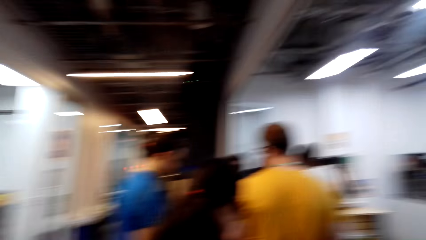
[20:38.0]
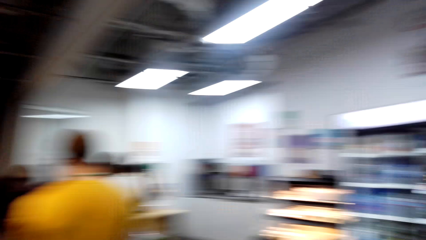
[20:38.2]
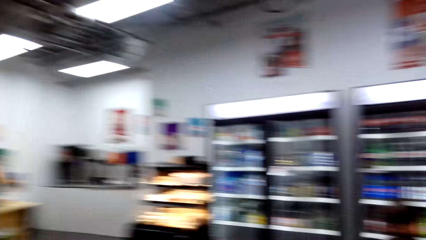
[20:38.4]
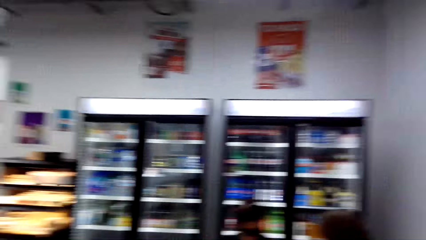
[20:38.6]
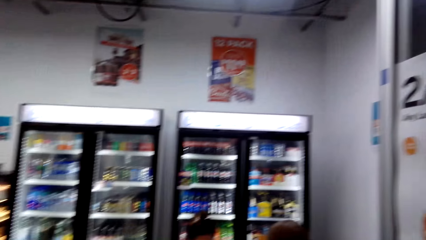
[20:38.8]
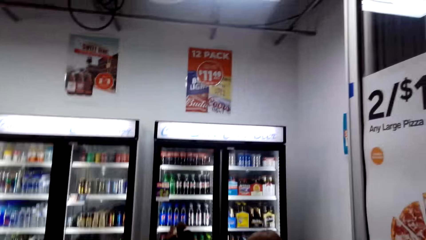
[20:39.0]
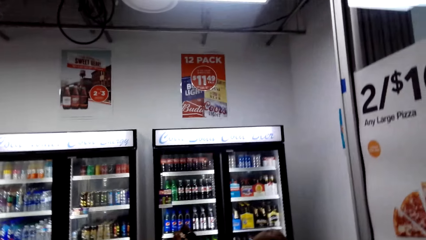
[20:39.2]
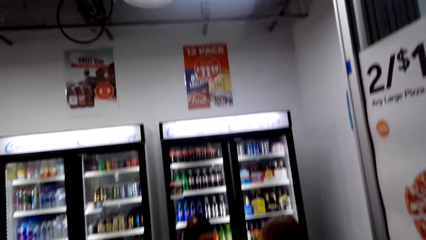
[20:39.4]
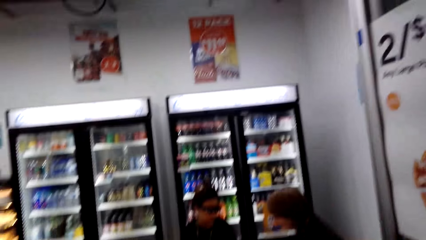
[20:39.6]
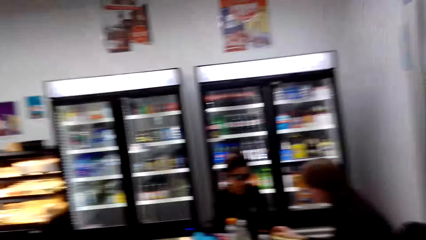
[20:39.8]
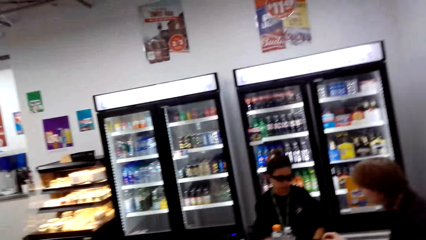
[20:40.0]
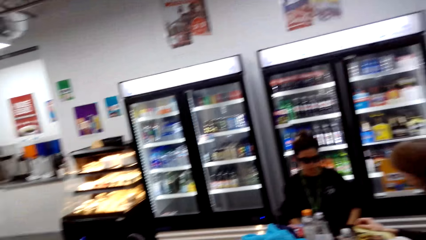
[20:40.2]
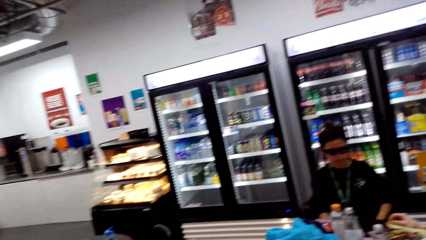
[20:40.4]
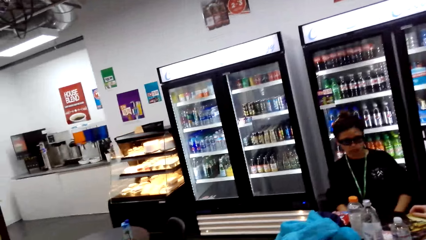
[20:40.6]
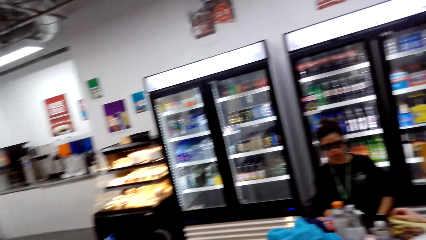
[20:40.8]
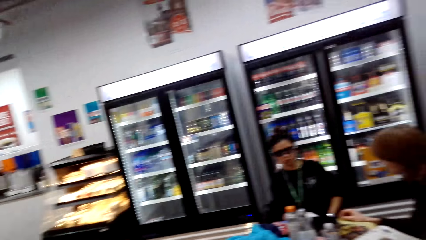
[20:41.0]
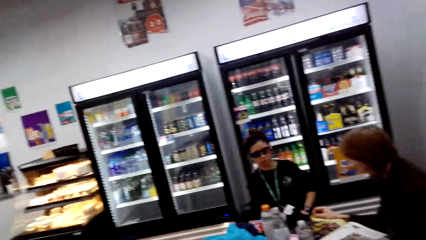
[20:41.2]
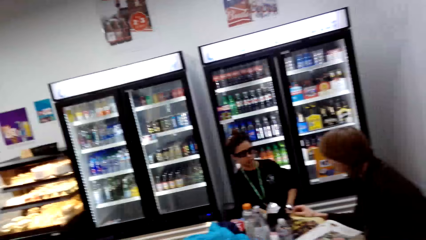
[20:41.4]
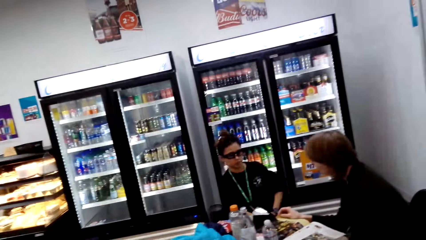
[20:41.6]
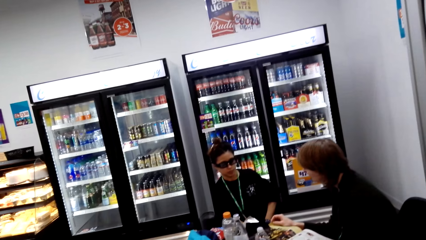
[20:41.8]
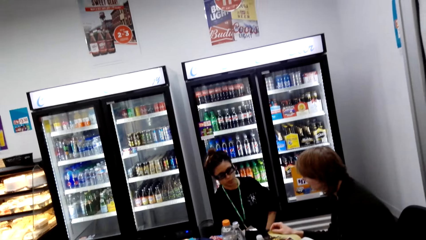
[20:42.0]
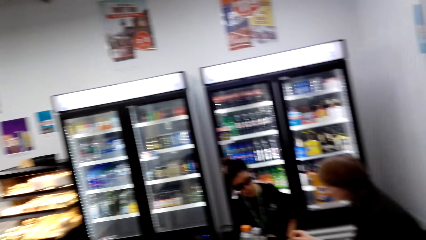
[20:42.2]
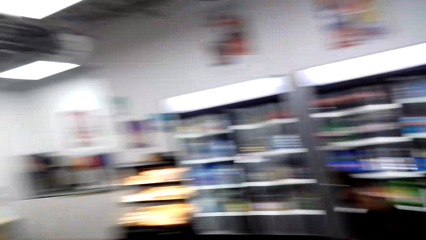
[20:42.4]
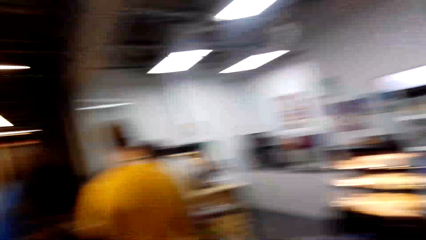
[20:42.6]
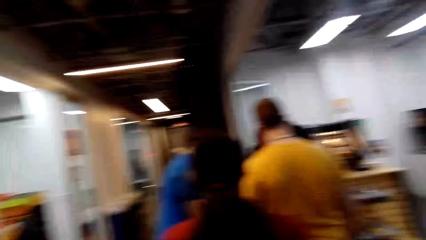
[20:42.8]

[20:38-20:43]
The camera wearer looks around.

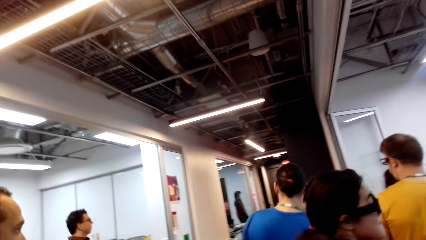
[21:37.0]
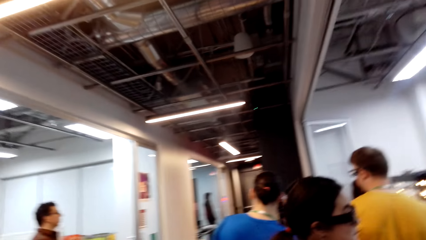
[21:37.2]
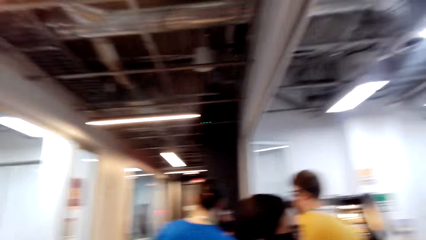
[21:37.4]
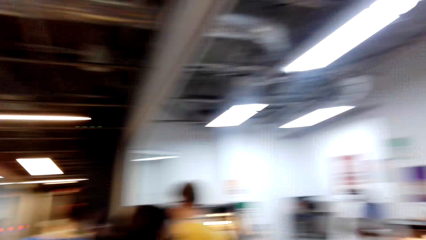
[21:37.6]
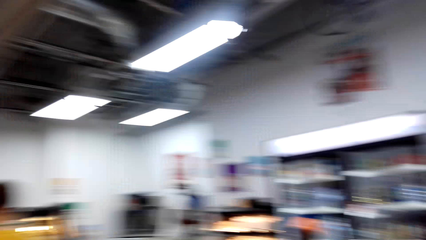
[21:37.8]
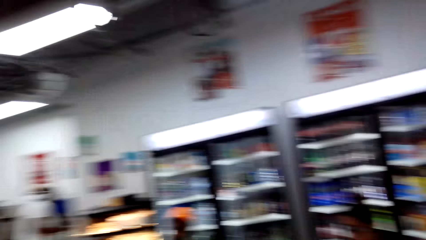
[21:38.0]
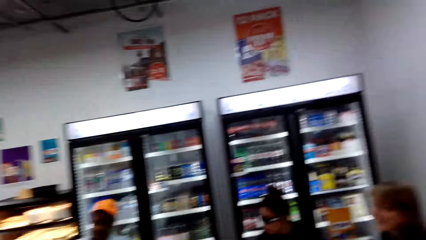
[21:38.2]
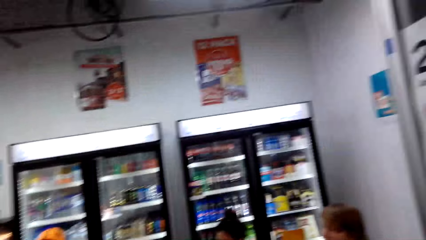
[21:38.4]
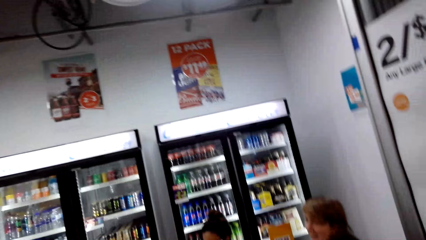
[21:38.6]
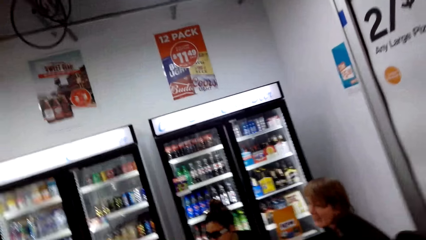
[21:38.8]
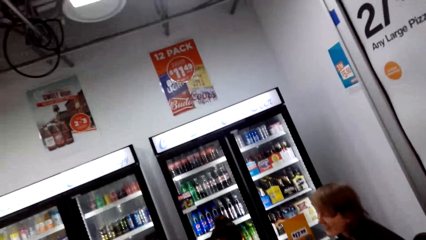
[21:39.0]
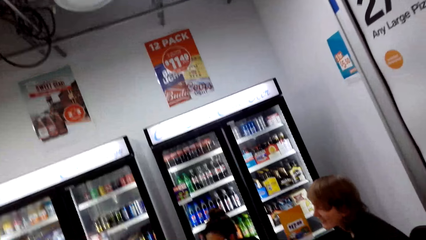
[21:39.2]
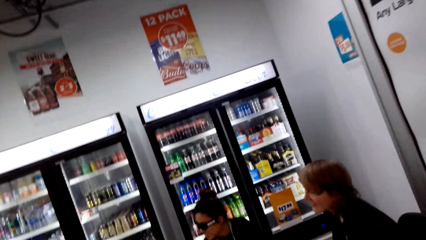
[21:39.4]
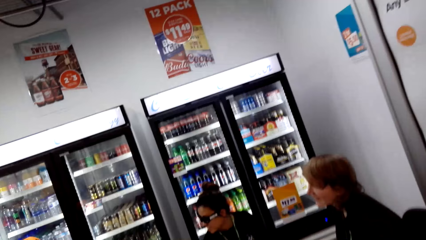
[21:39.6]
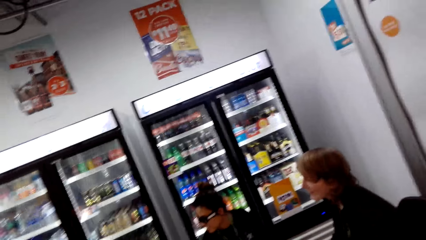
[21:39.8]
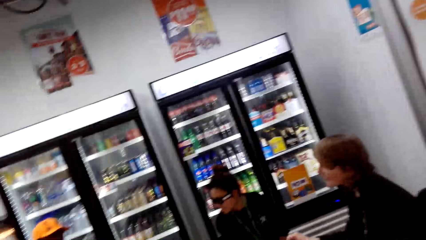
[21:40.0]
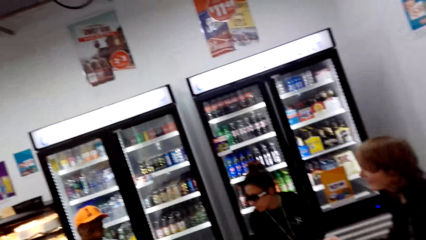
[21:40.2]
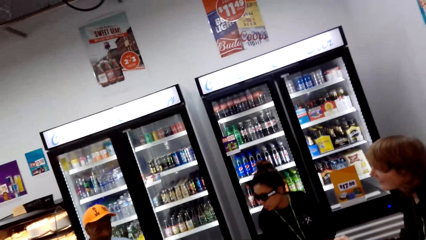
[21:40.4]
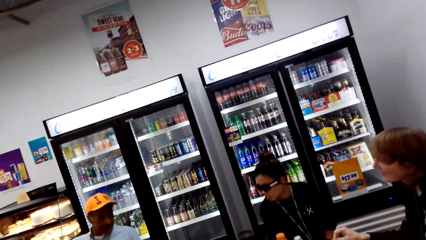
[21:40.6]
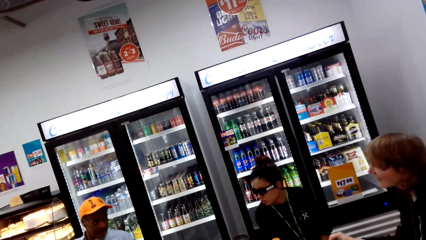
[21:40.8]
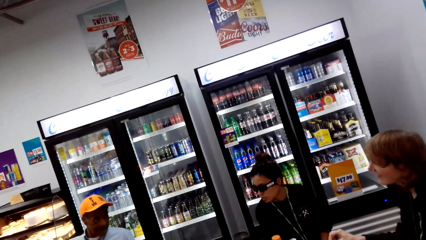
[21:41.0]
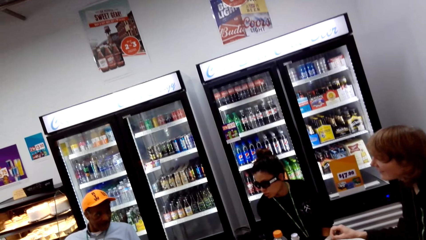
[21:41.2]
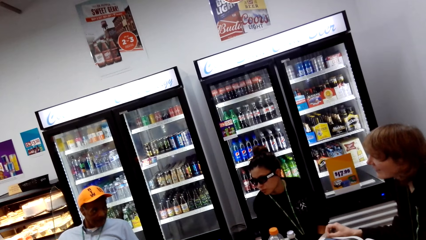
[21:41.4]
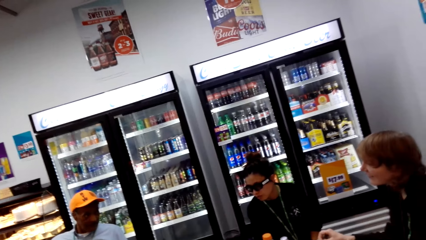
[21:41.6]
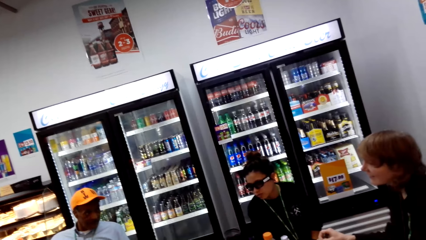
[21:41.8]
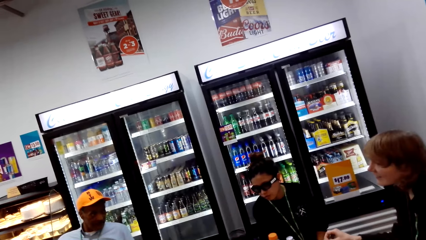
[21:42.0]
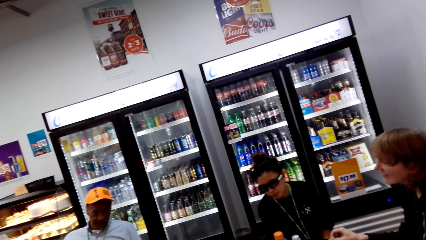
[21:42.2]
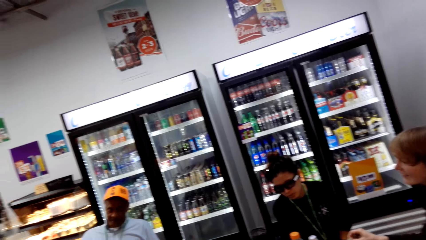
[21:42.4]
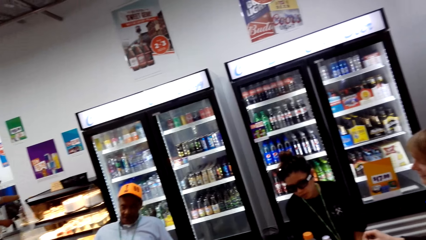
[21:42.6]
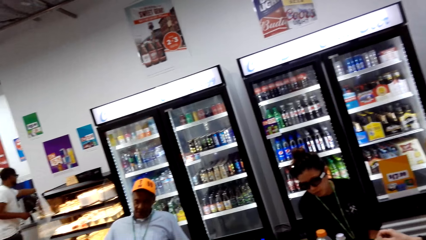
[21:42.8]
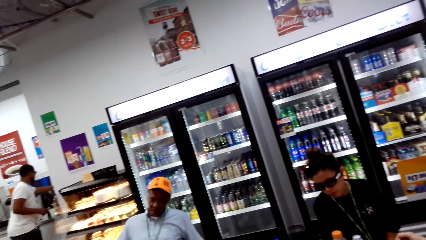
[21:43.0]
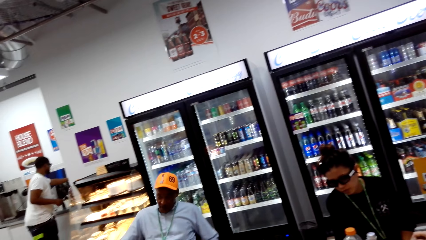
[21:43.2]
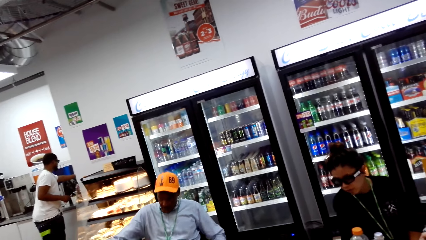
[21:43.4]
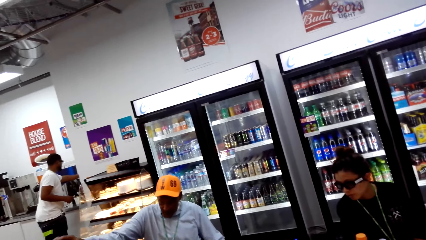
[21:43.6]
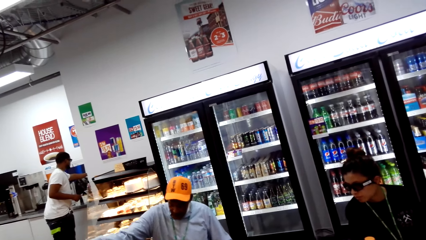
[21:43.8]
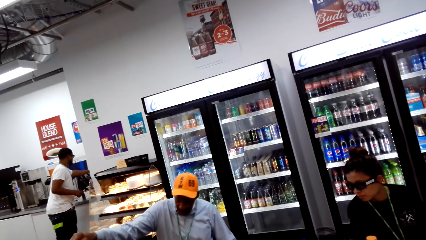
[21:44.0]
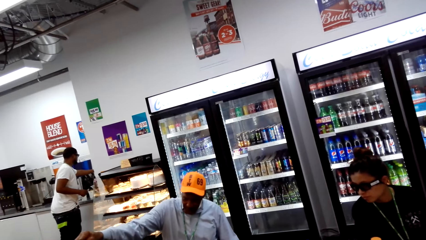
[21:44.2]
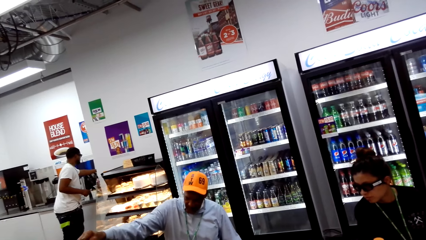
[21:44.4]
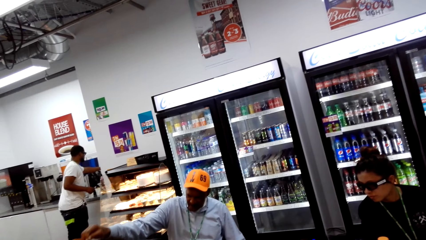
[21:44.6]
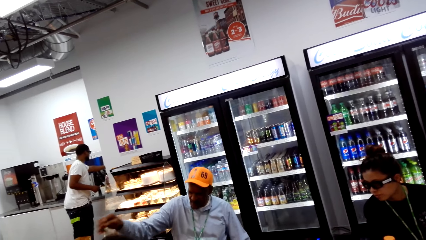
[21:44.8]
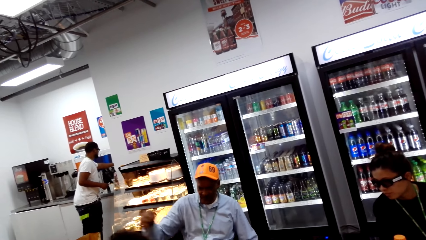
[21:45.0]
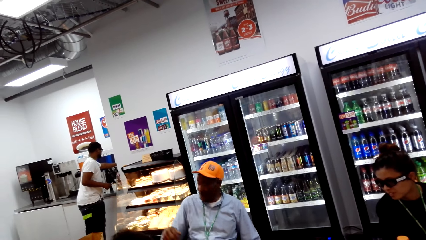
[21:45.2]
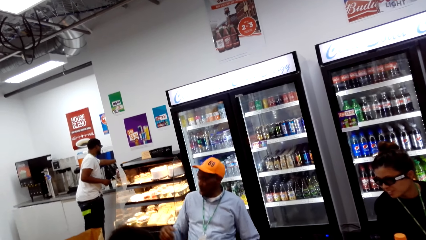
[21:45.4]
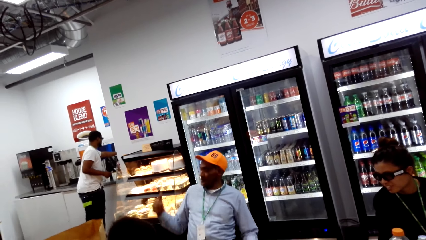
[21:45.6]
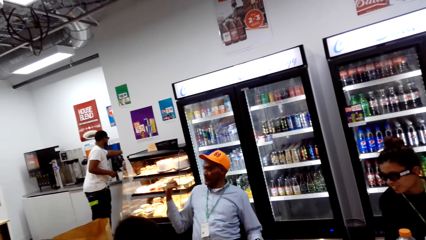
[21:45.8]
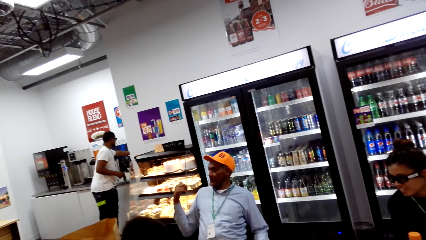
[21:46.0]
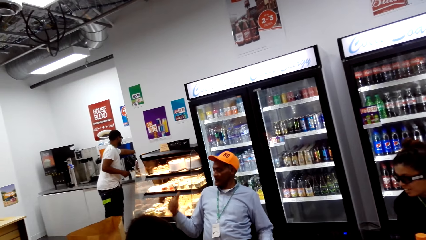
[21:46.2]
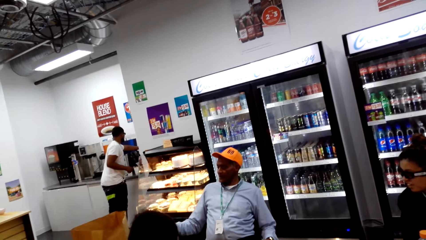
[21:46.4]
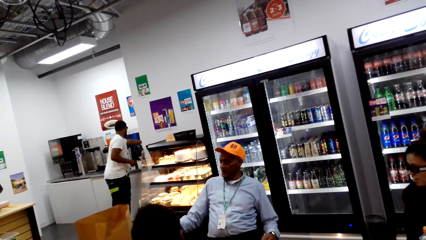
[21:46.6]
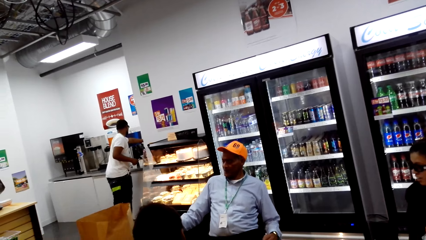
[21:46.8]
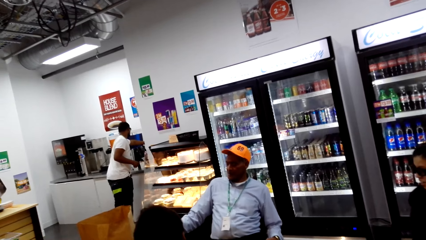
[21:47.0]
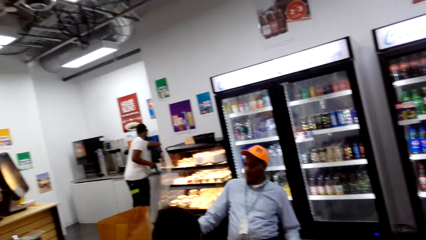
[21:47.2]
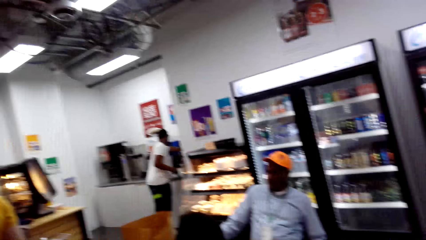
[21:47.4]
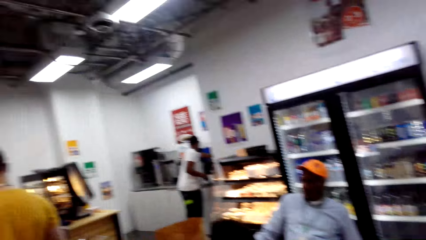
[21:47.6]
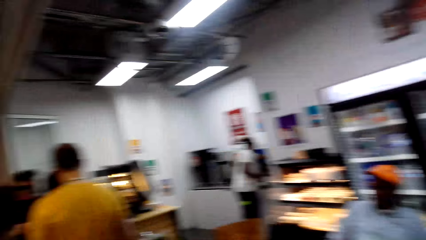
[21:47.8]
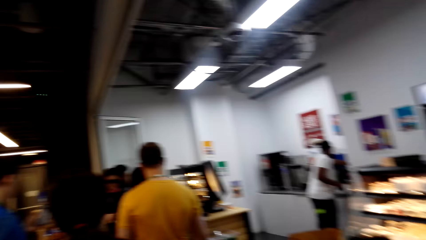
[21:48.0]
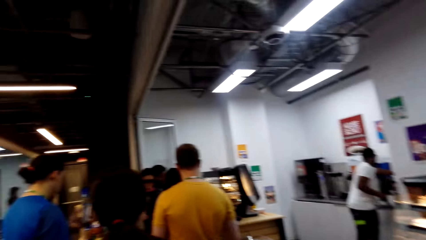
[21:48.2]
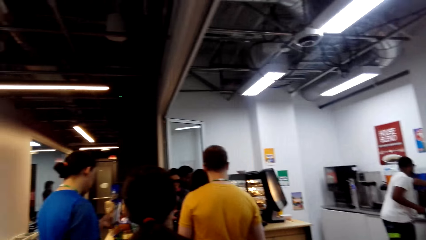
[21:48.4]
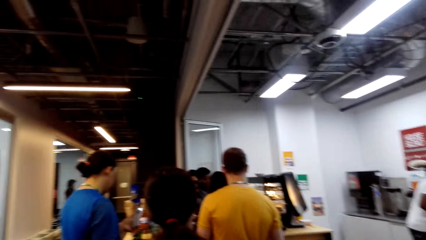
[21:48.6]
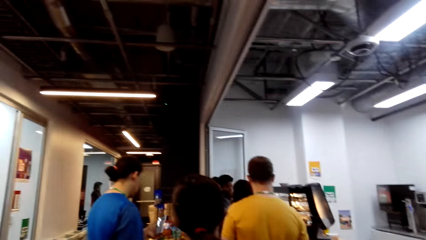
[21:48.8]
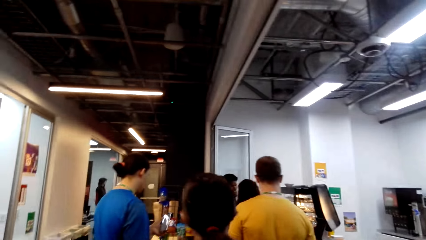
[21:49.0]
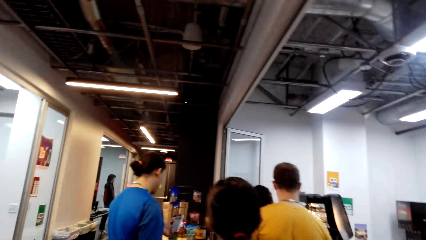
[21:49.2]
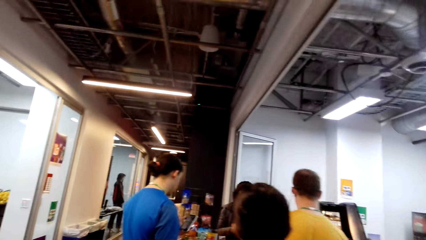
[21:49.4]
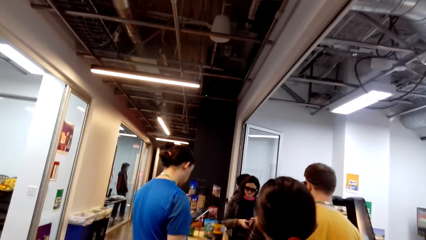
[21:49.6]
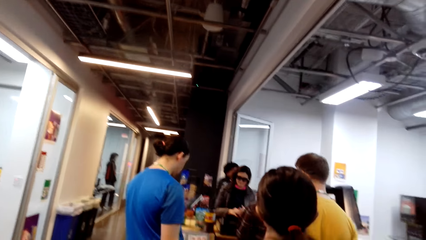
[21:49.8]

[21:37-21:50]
The camera wearer walks inside a supermarket.
